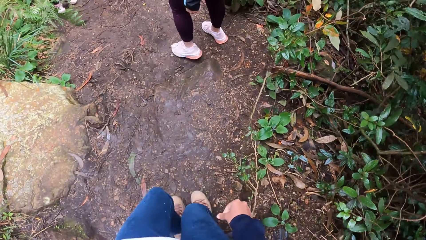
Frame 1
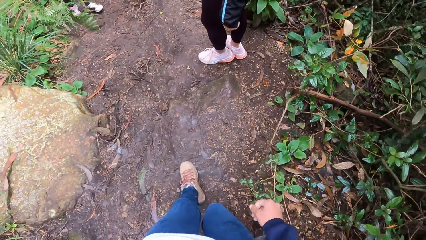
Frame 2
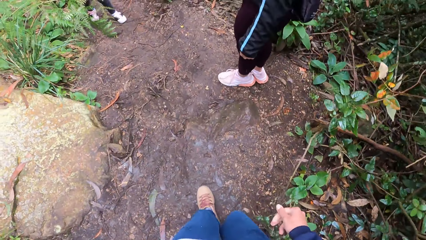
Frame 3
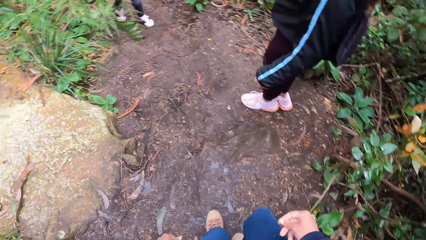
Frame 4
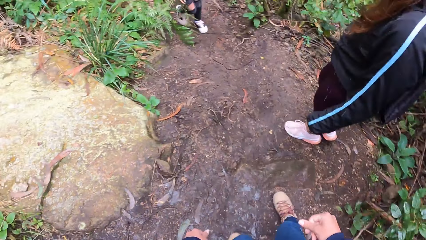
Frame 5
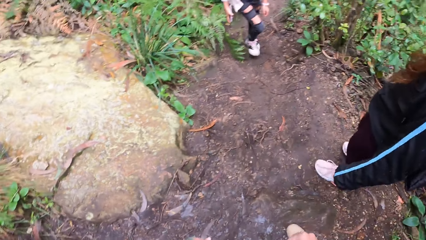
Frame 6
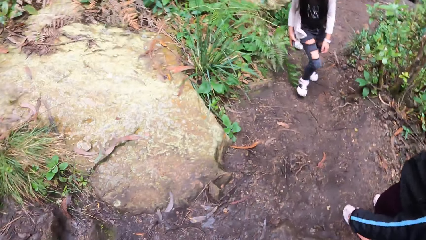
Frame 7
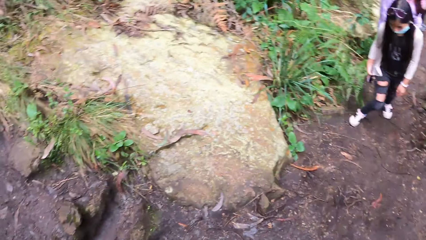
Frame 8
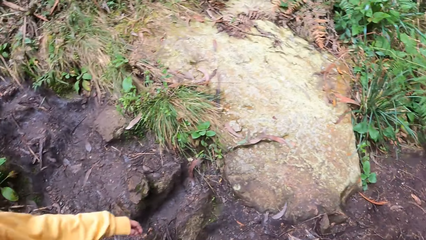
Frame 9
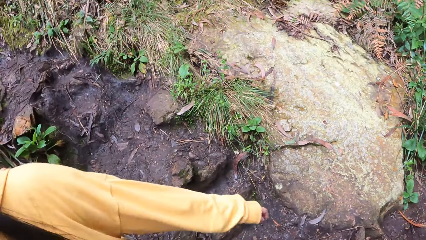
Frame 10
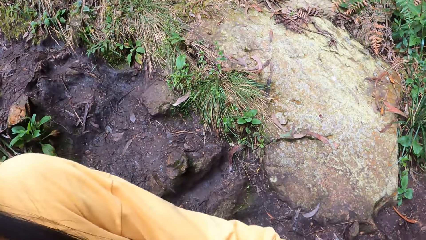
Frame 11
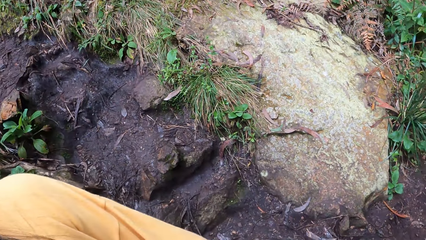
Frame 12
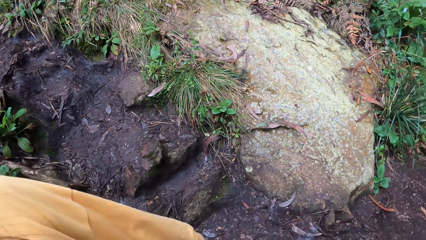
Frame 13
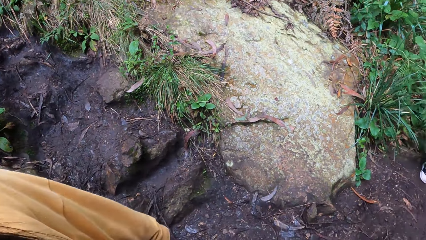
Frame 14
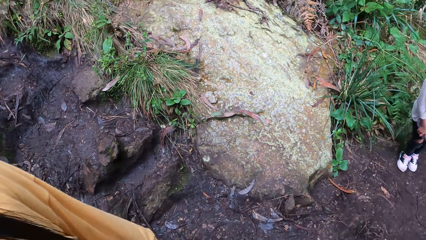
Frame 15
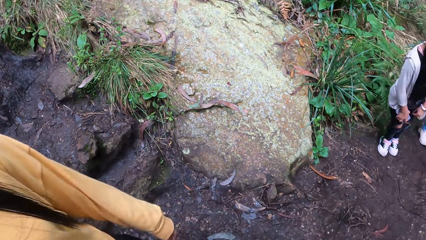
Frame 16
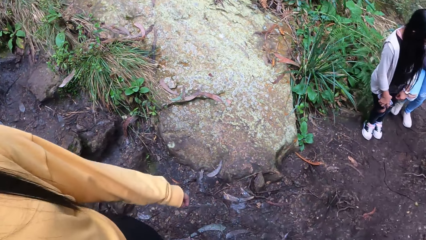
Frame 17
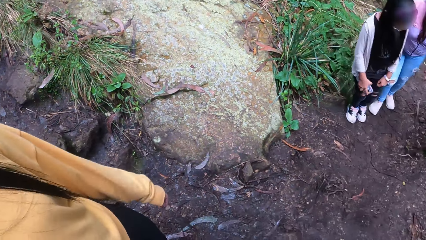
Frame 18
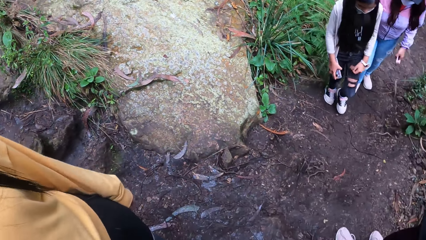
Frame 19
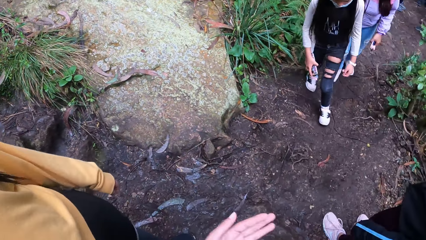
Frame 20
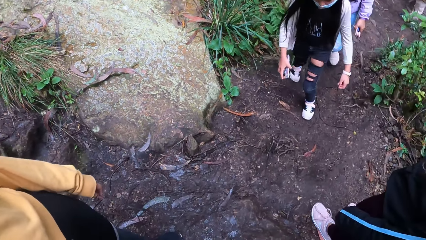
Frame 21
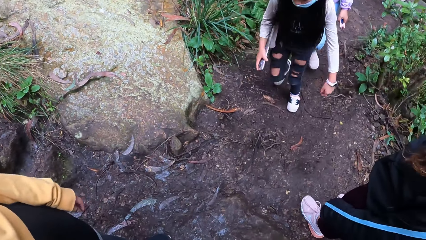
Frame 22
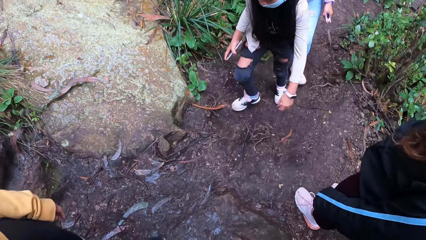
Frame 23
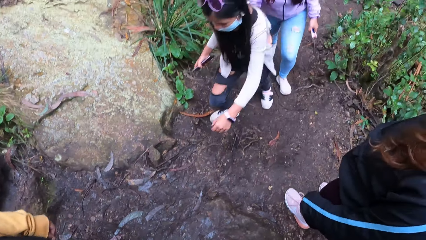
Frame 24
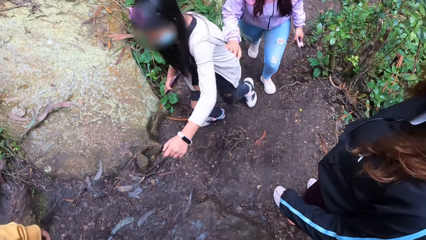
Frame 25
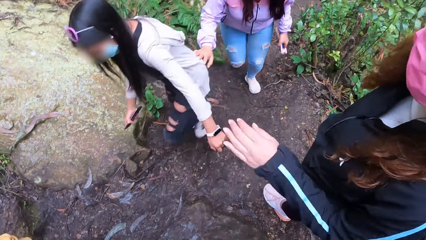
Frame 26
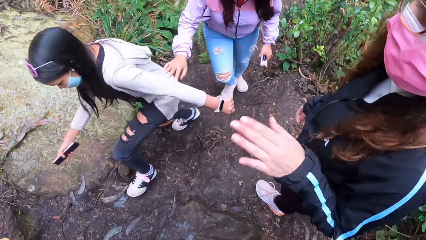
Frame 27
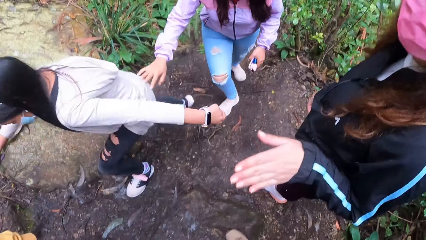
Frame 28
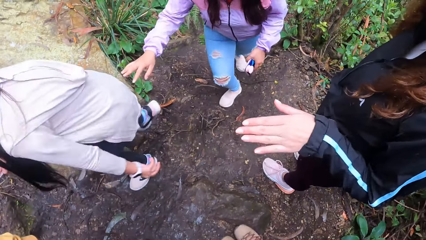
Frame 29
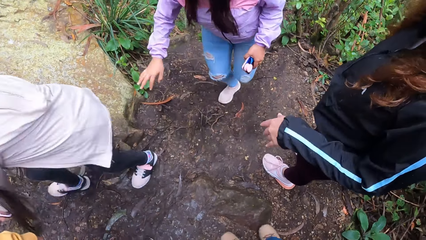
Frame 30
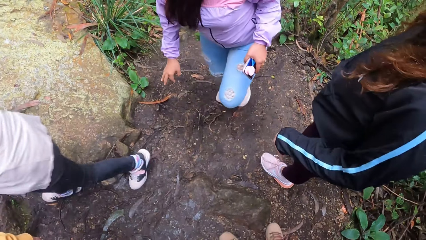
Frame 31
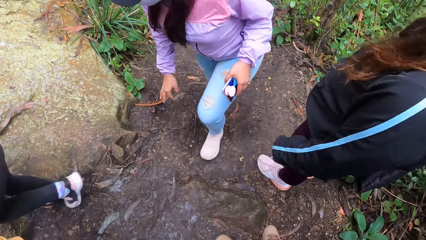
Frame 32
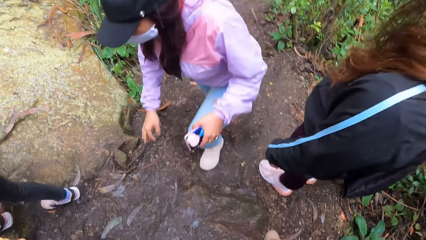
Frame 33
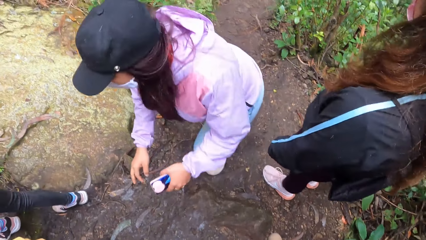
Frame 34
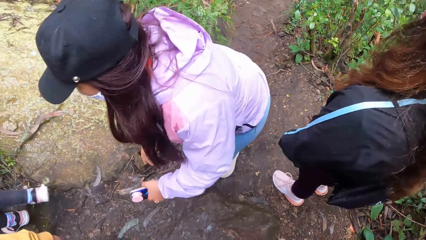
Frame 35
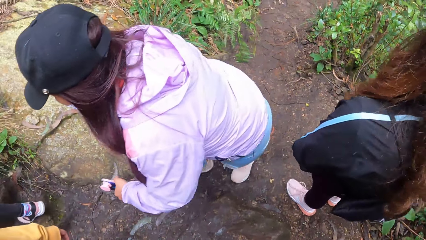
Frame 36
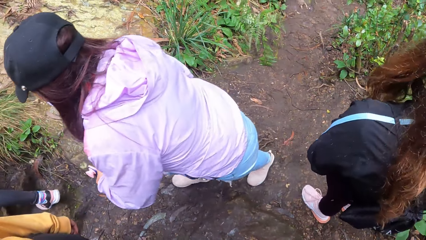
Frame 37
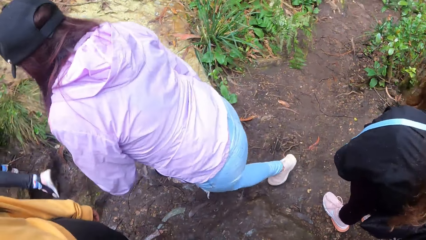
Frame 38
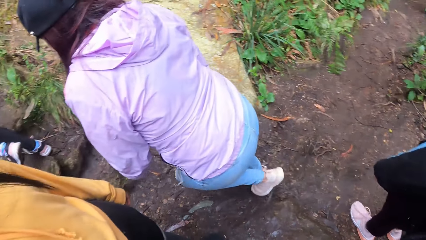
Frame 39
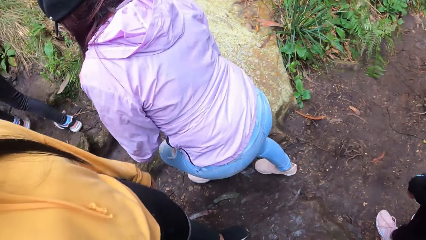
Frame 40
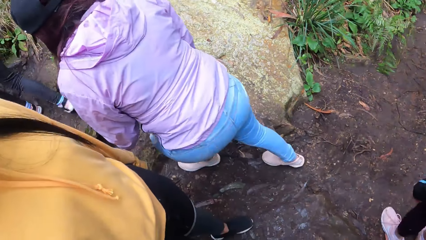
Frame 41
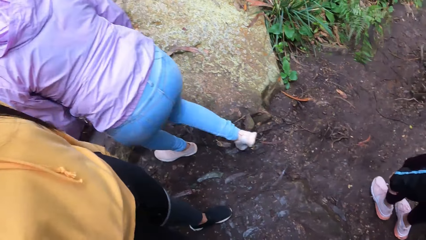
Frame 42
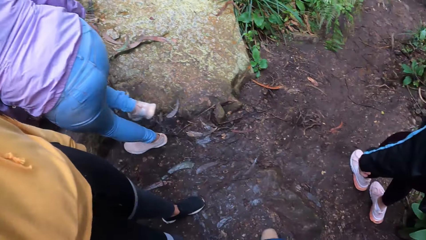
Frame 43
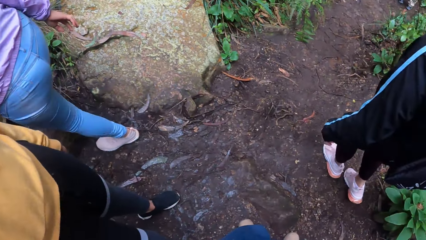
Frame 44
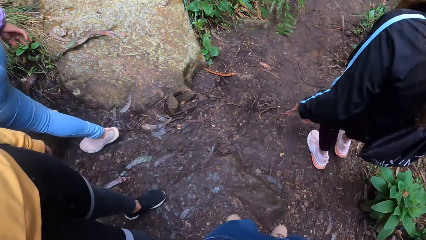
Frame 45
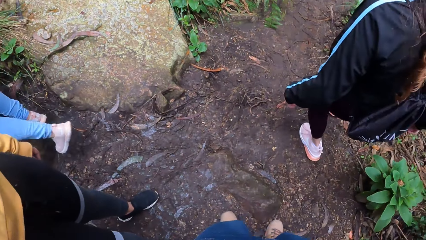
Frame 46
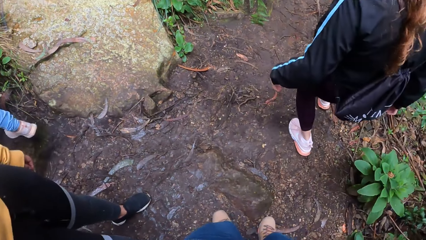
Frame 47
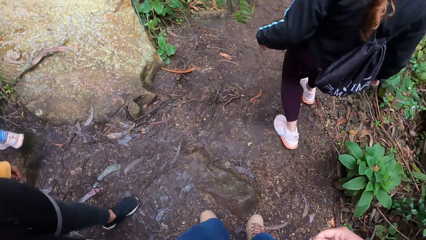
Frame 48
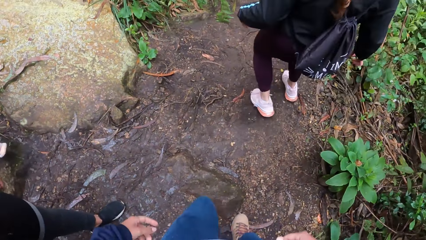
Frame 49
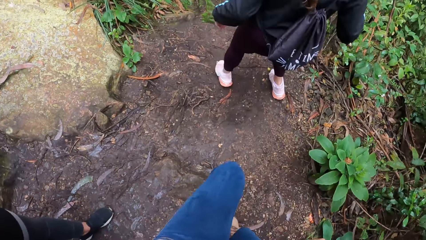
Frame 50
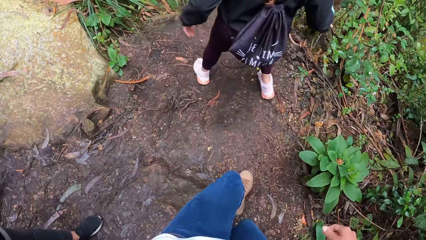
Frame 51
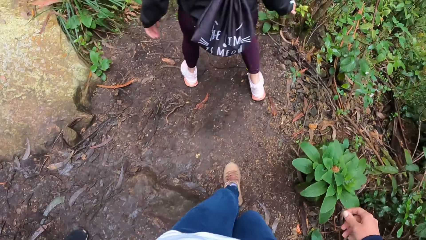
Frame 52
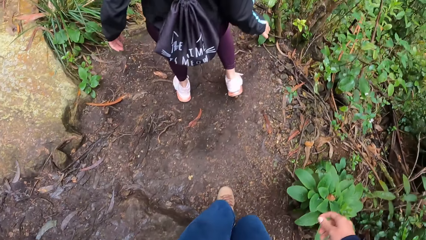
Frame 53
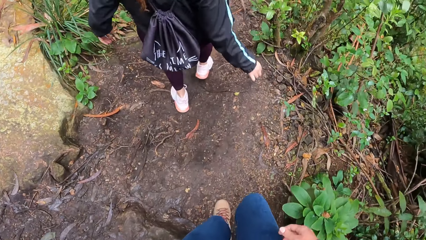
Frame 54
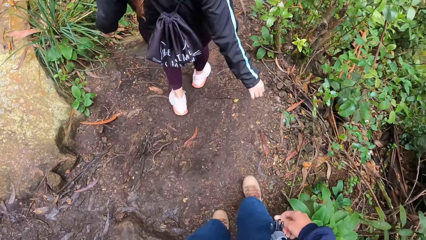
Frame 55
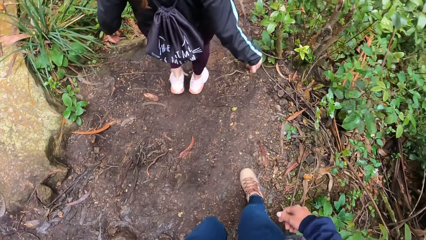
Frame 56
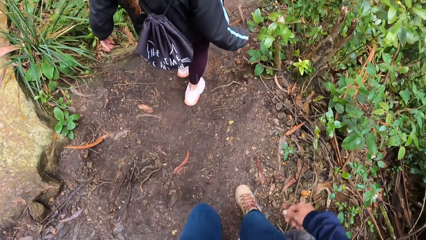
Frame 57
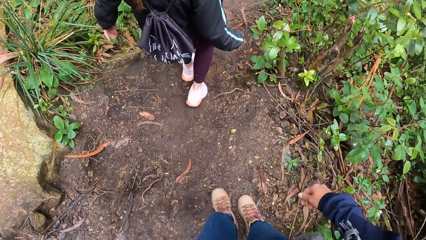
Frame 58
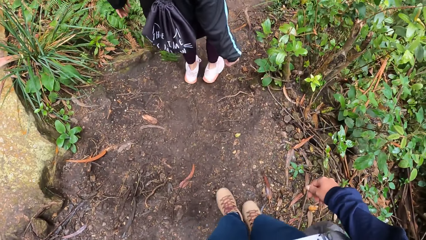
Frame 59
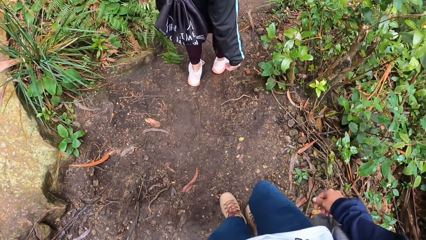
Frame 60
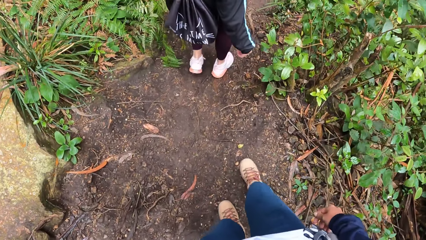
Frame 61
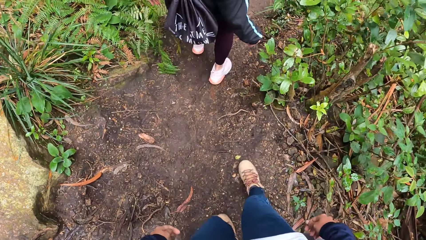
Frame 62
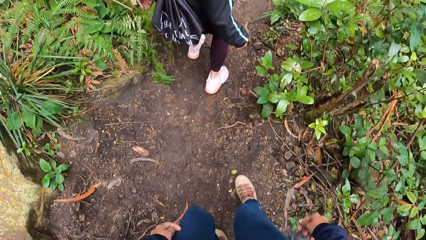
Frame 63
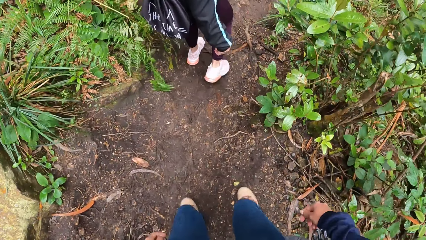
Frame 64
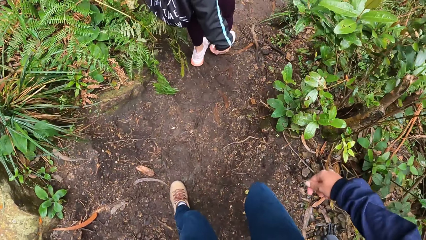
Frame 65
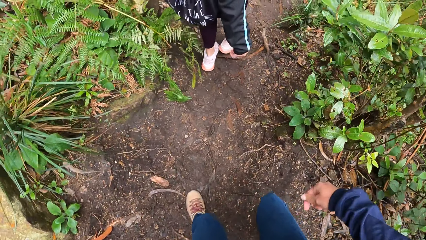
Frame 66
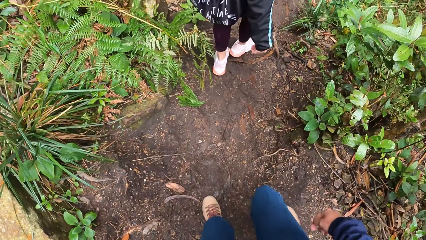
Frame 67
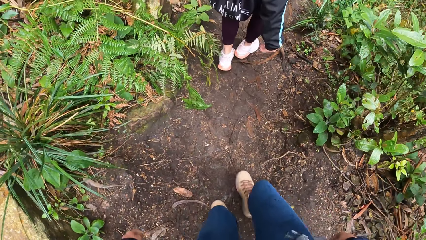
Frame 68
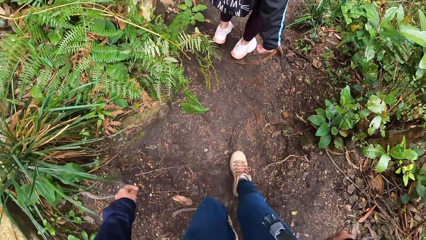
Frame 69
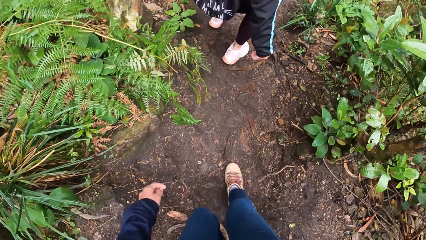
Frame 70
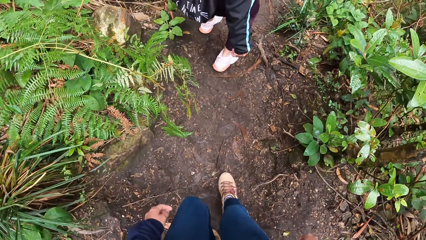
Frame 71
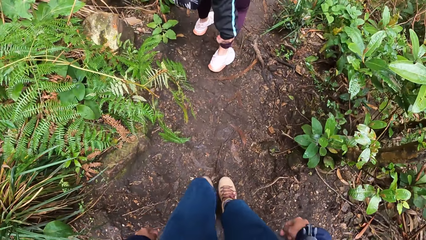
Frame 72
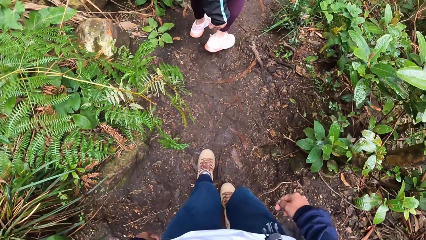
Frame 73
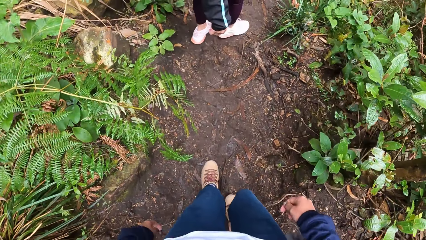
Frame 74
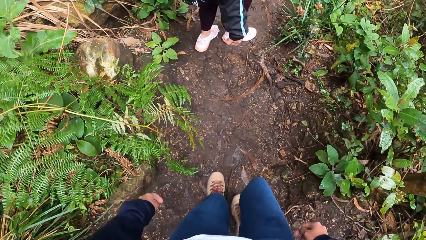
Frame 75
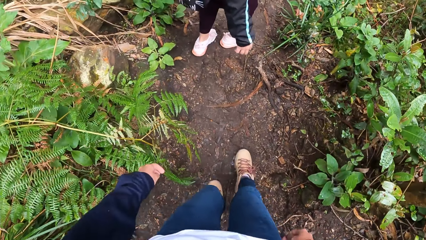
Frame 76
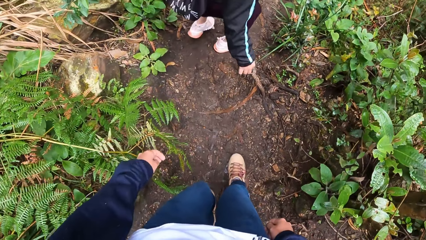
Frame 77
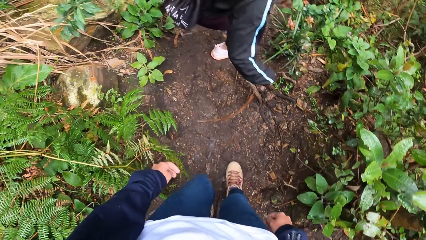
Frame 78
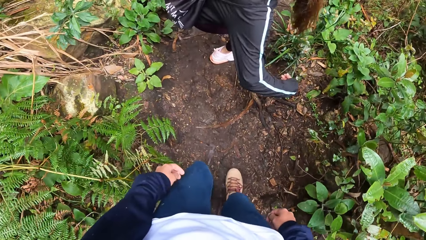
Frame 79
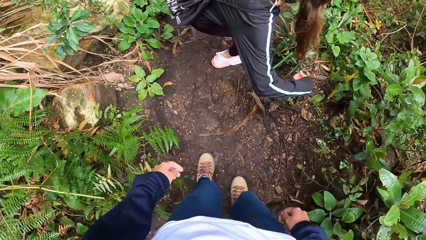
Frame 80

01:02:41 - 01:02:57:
The camera wearer looks around the forest. They walk down the forest path.
